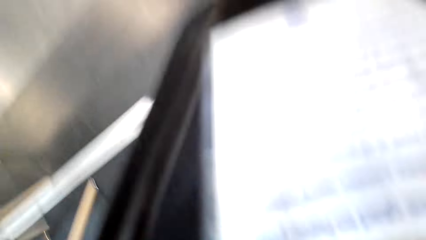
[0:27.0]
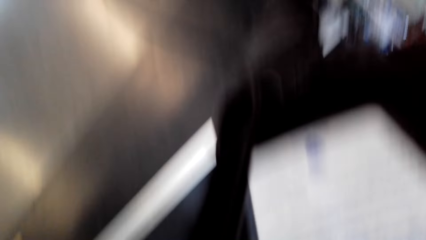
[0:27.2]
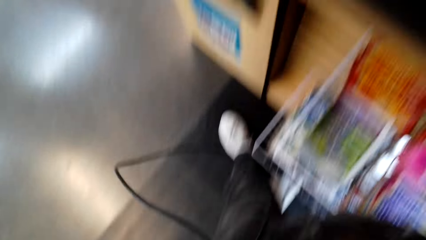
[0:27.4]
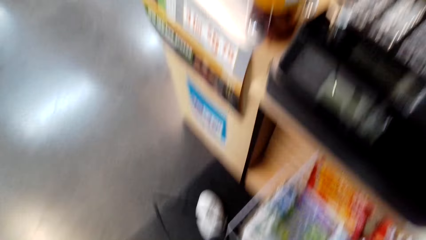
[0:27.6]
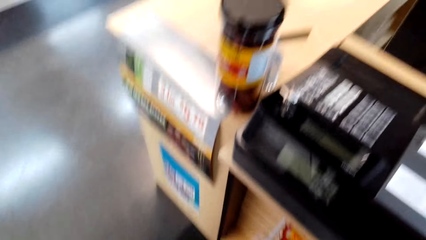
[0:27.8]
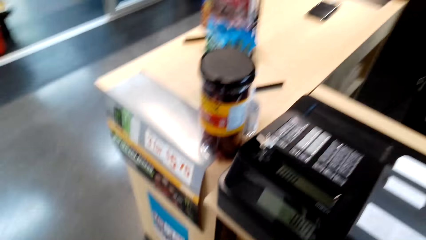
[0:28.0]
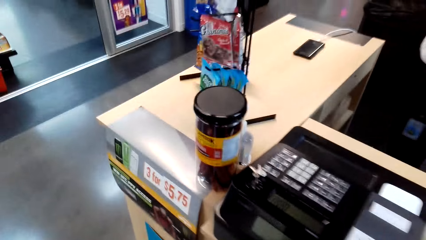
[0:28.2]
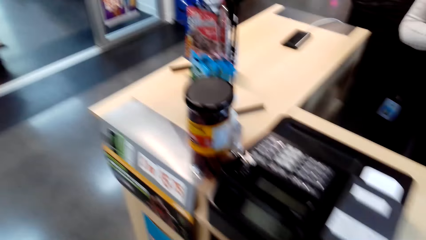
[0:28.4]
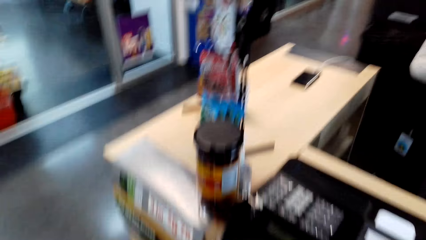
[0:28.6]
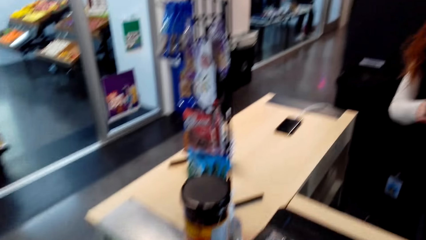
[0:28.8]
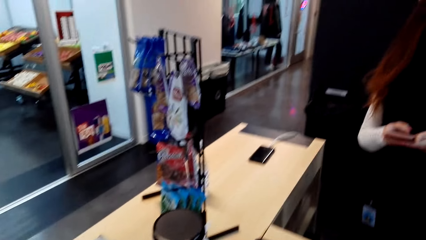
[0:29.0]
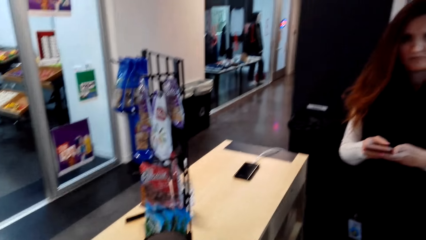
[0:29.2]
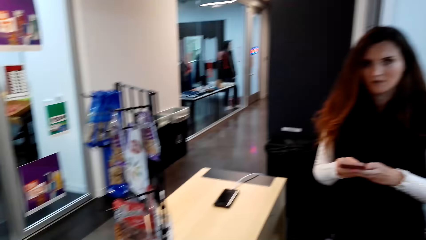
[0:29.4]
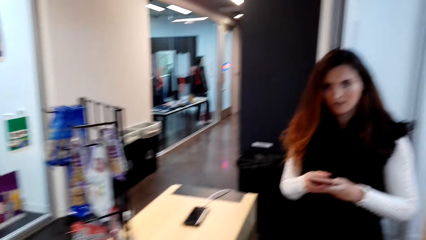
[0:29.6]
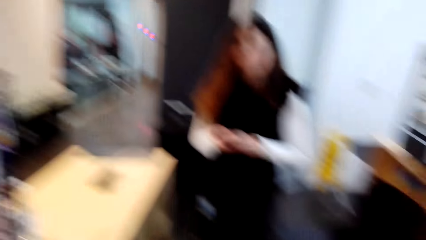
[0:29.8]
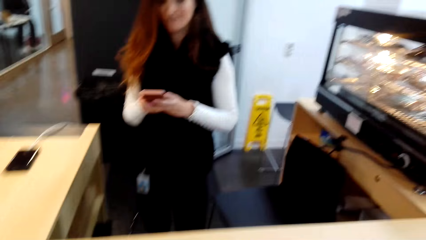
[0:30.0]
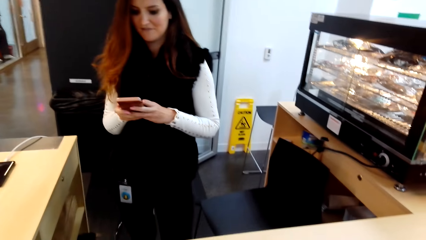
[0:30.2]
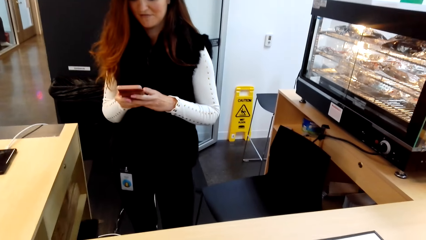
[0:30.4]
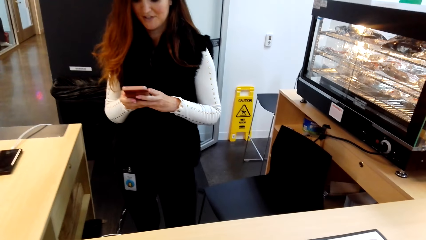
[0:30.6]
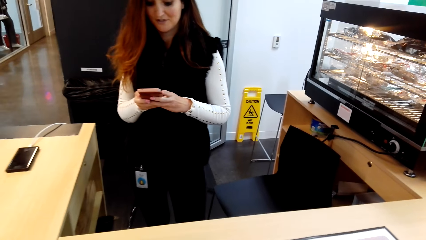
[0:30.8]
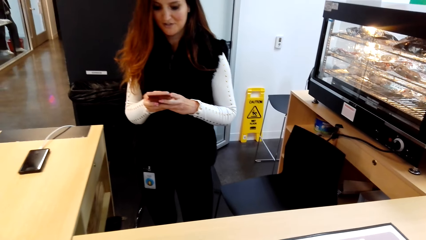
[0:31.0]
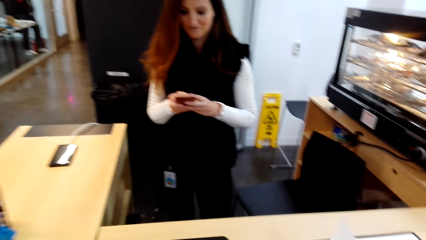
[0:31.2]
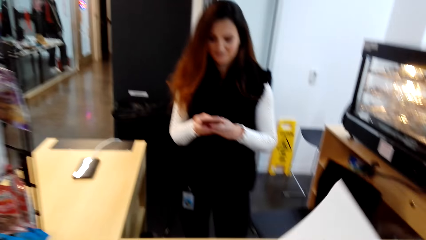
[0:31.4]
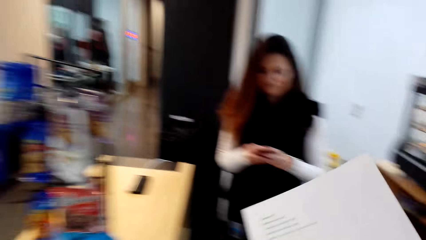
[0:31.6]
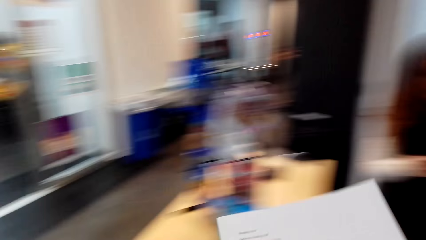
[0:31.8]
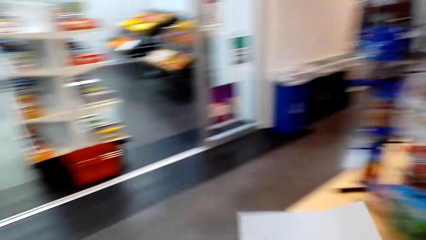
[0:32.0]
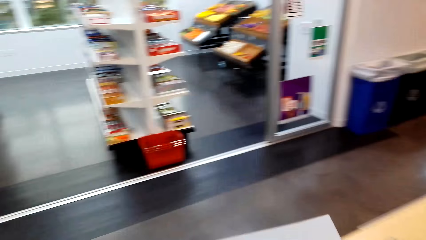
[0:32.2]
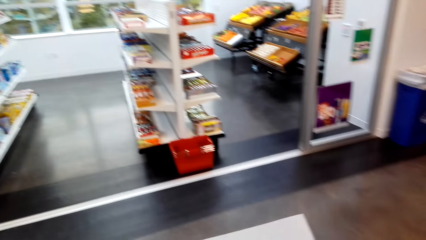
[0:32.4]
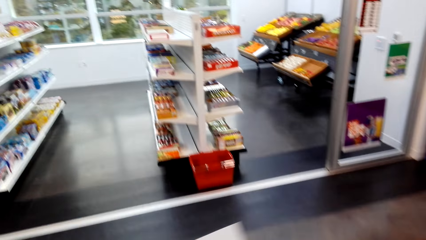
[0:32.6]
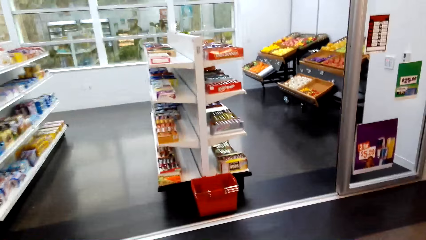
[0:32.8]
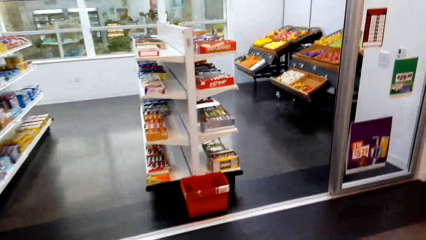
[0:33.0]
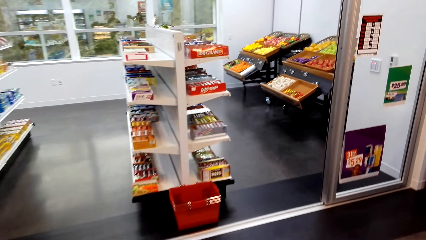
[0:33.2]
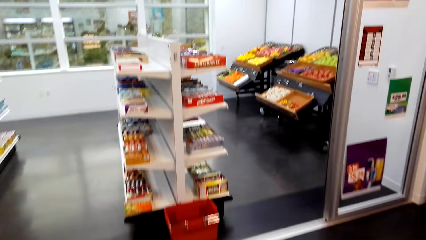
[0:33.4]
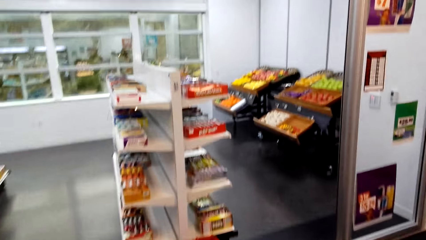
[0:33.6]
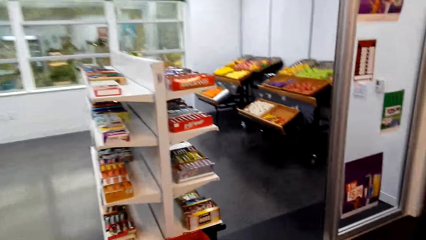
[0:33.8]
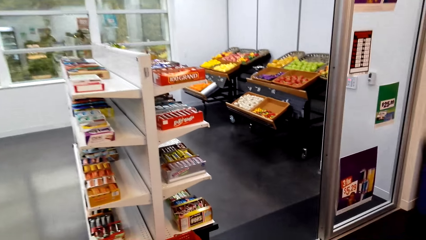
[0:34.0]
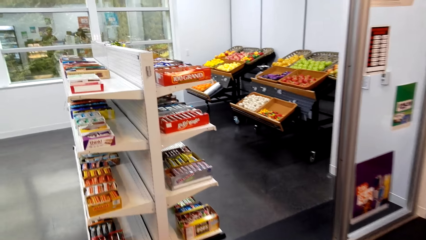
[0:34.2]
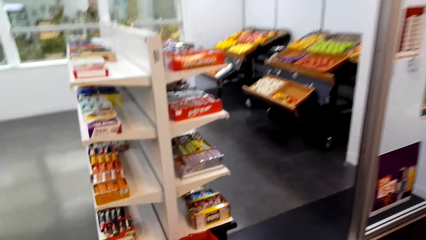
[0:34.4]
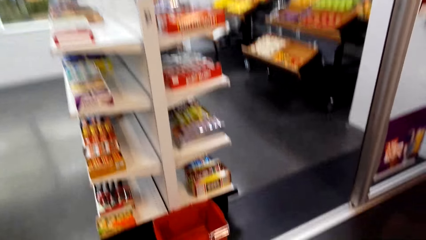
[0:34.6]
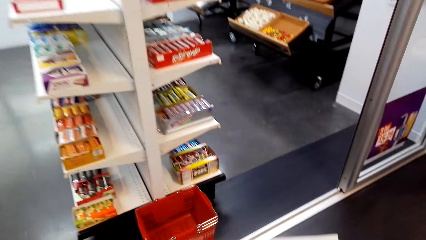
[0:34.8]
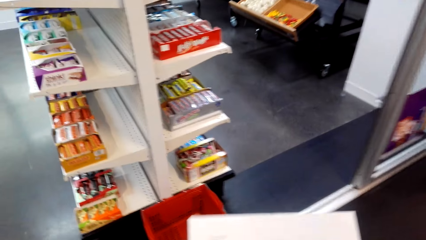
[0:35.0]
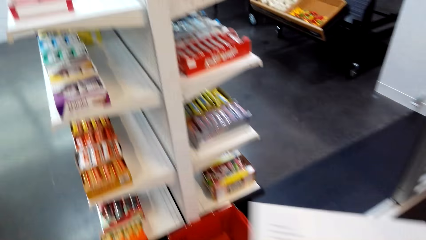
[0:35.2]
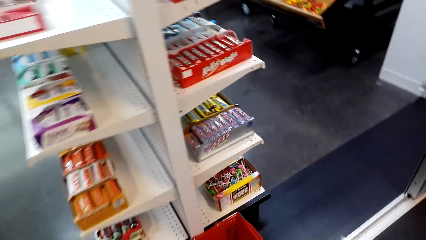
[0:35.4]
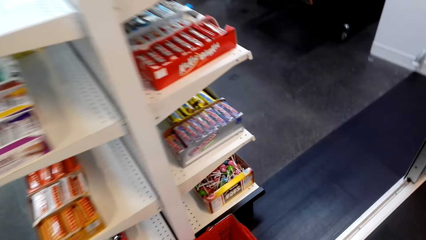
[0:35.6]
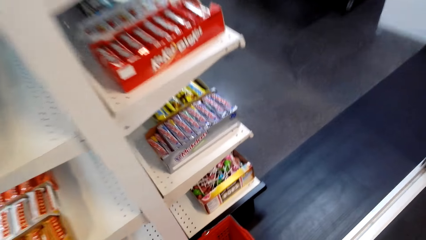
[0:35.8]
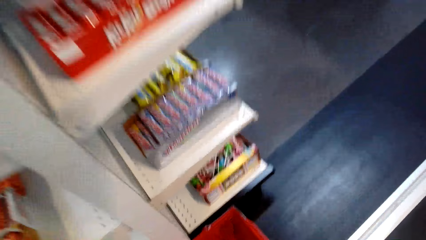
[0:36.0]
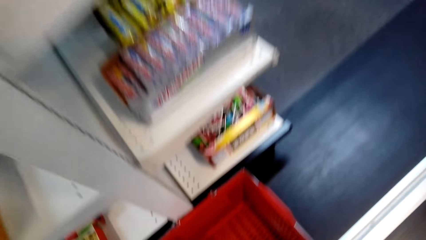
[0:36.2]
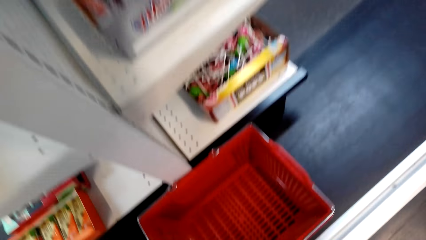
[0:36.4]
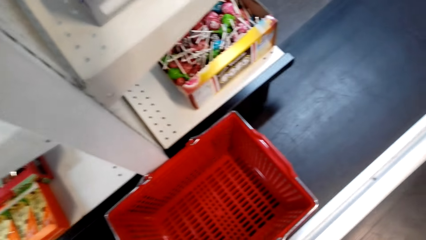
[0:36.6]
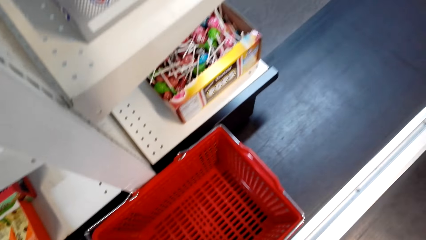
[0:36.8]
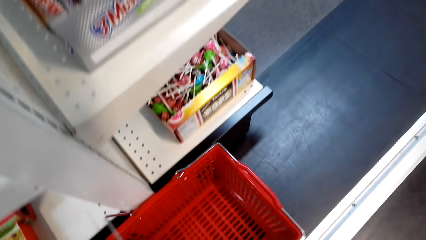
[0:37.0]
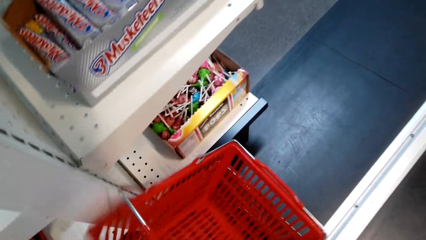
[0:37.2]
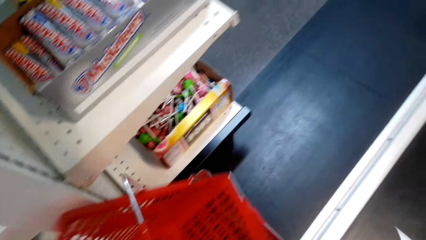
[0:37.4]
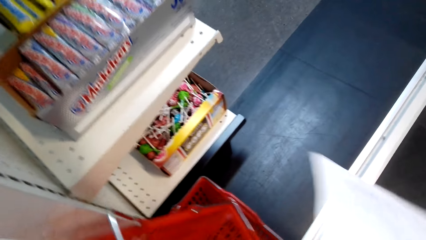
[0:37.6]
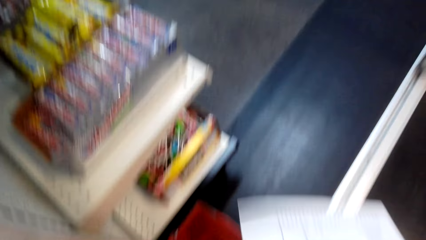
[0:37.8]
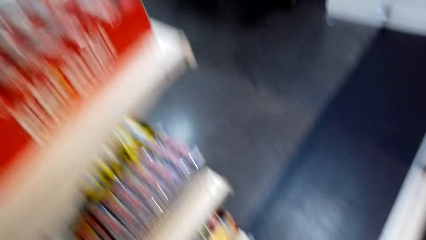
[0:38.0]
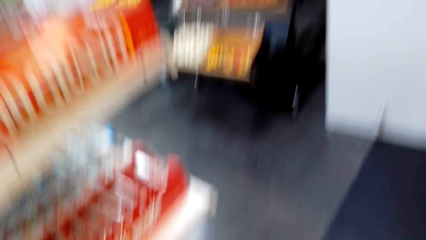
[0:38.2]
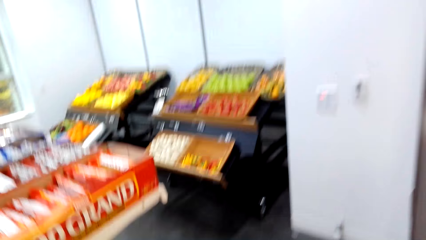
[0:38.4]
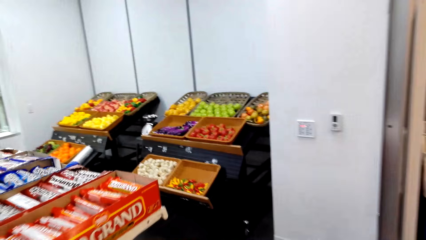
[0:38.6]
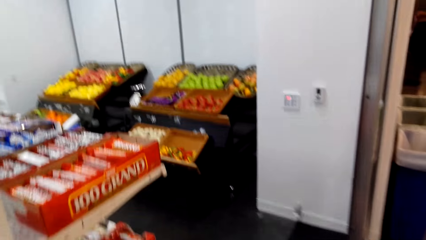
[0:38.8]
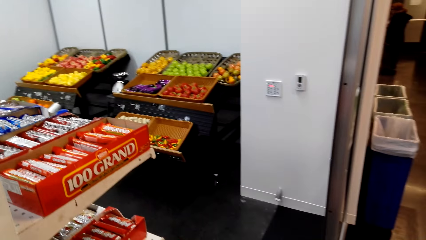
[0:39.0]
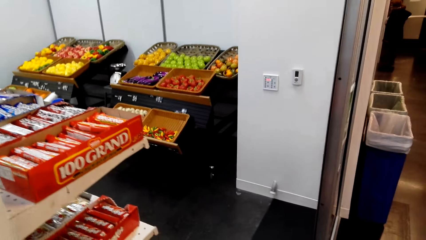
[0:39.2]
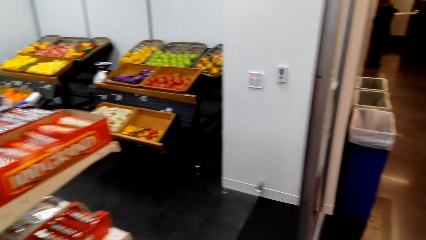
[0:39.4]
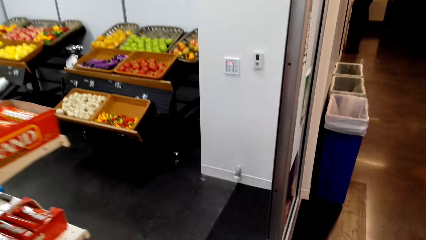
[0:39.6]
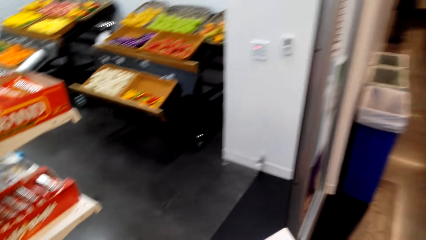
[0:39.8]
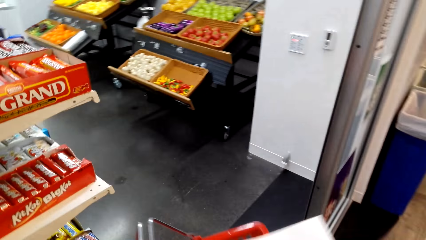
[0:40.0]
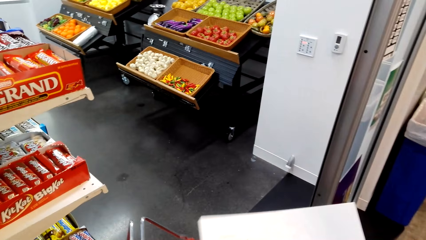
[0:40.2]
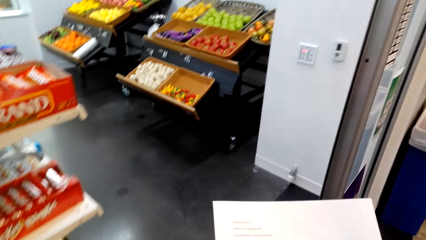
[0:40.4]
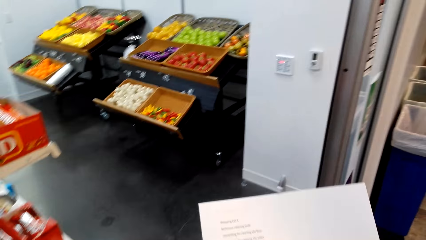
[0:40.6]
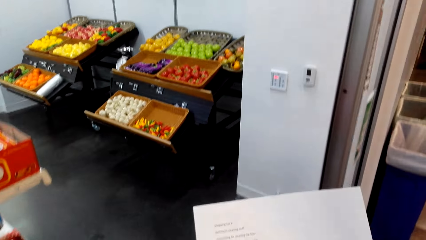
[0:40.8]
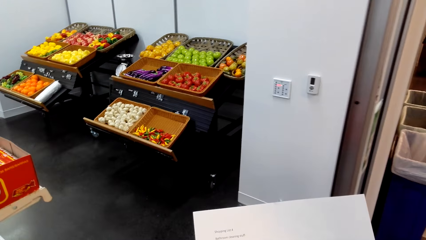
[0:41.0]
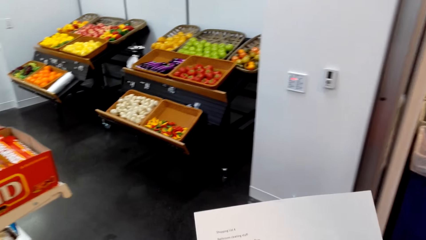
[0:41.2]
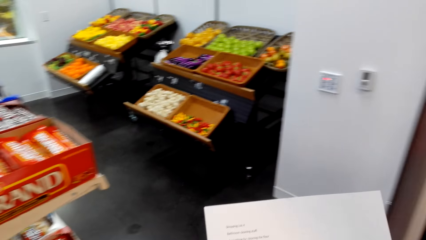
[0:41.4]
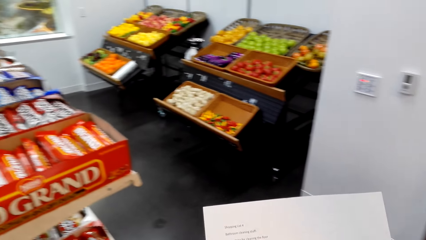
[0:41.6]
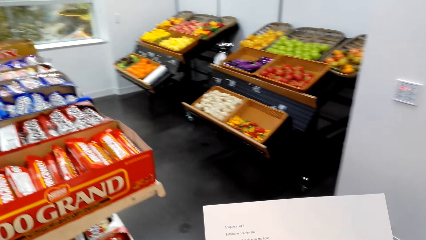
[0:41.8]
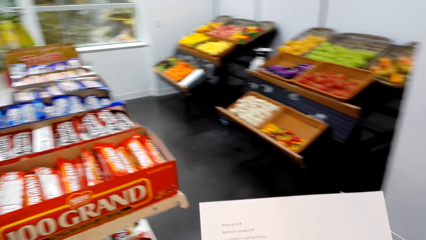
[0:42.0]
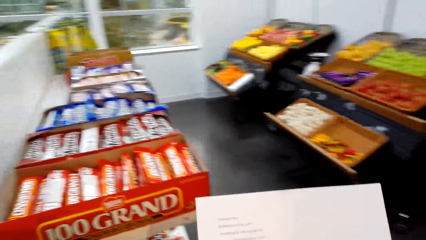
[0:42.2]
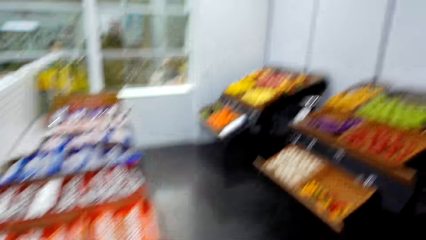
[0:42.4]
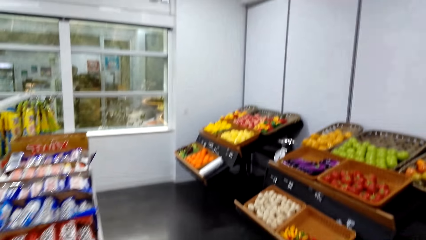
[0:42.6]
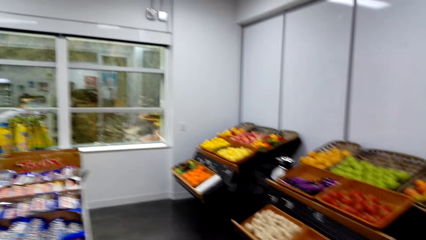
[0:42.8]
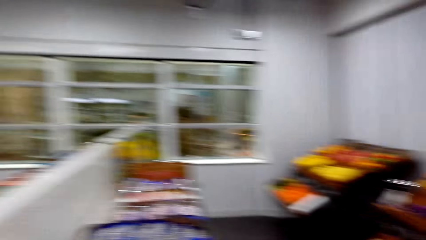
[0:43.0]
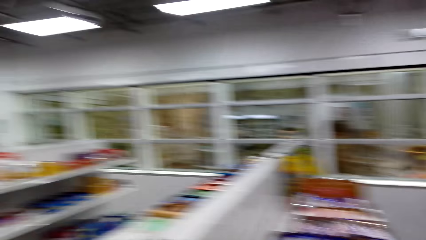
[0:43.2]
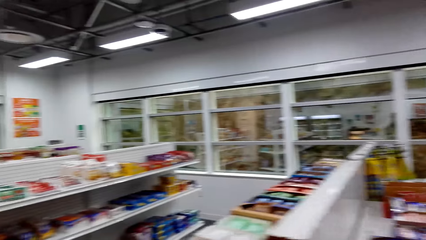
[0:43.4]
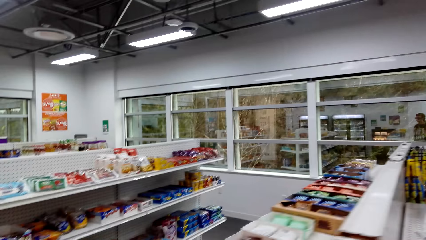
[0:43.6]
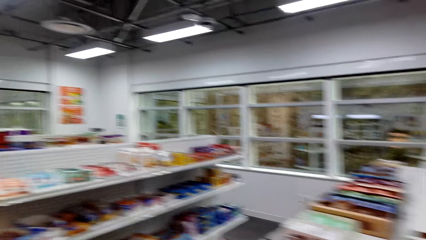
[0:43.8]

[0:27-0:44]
The camera wearer fixes the camera. They talk with a person. The person picks up a phone. The person looks at the phone. The camera wearer picks up a paper. They walk across the store. They pick up the shopping basket. They pick up the paper.
